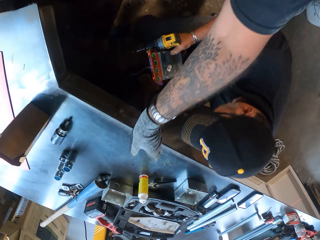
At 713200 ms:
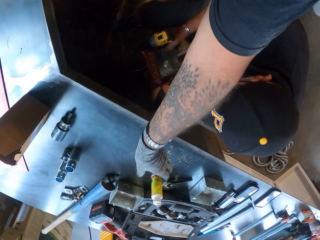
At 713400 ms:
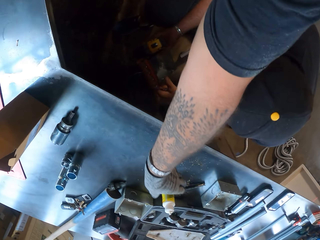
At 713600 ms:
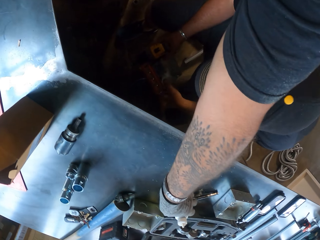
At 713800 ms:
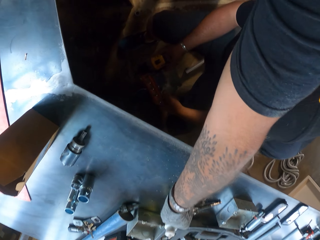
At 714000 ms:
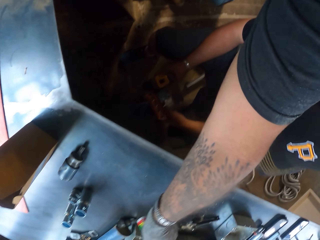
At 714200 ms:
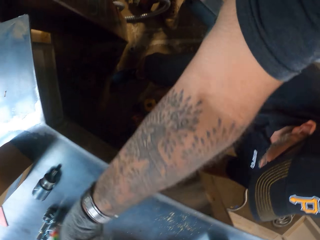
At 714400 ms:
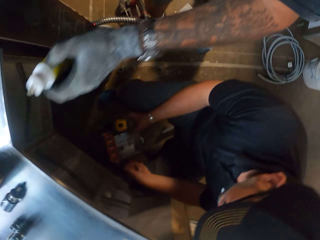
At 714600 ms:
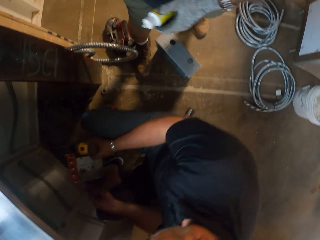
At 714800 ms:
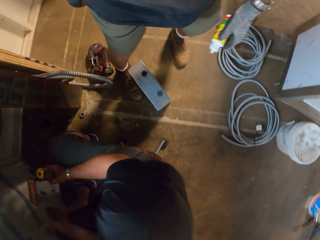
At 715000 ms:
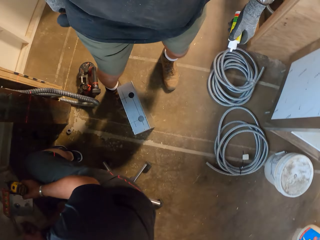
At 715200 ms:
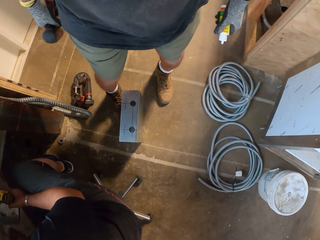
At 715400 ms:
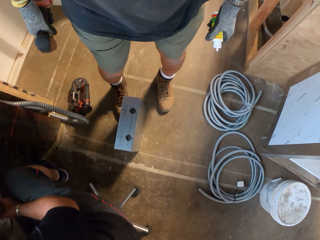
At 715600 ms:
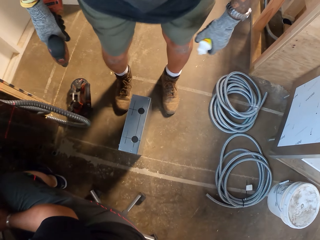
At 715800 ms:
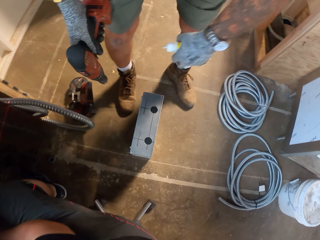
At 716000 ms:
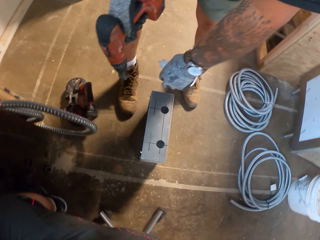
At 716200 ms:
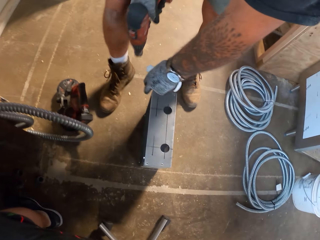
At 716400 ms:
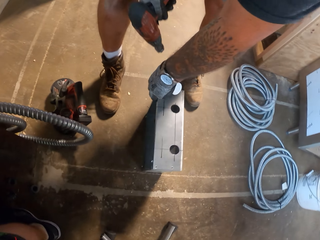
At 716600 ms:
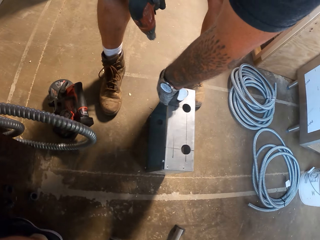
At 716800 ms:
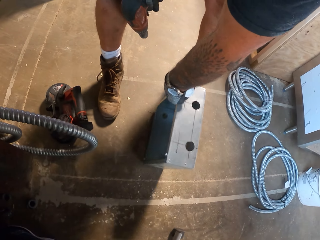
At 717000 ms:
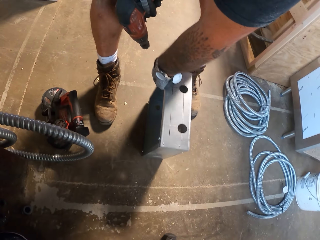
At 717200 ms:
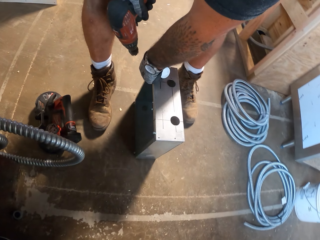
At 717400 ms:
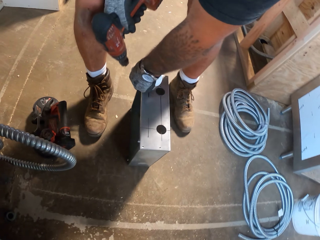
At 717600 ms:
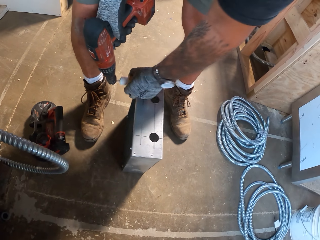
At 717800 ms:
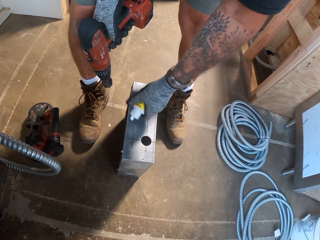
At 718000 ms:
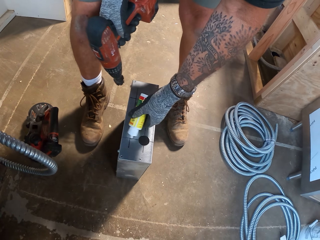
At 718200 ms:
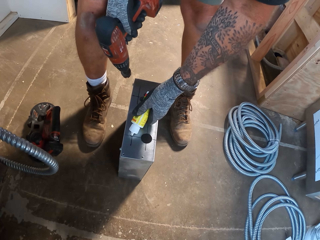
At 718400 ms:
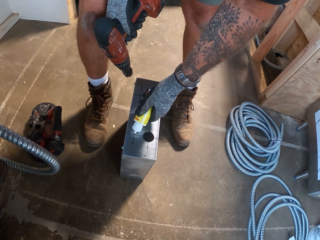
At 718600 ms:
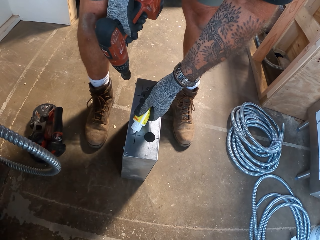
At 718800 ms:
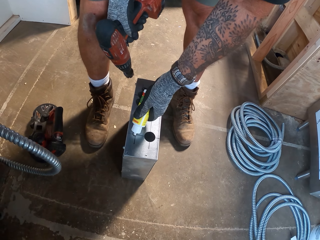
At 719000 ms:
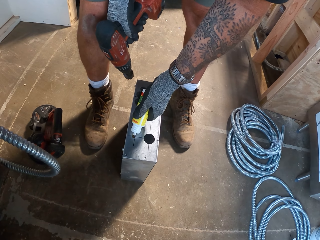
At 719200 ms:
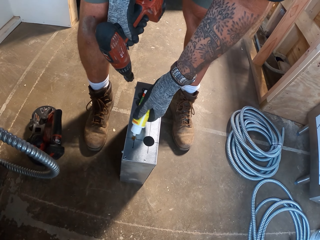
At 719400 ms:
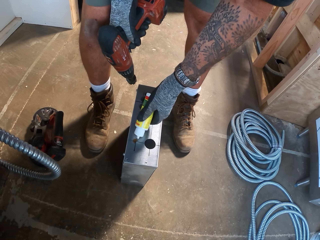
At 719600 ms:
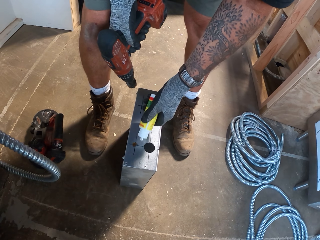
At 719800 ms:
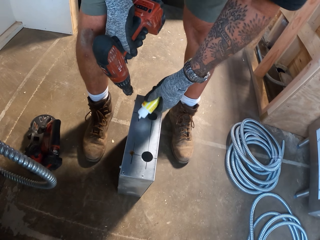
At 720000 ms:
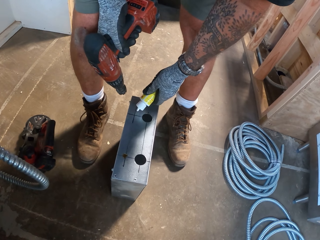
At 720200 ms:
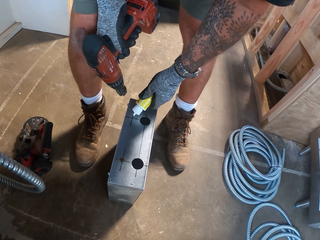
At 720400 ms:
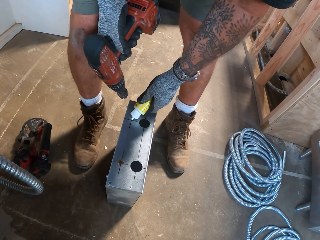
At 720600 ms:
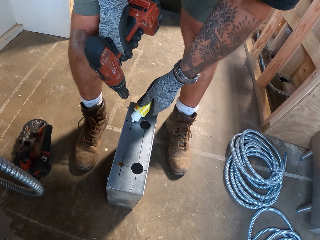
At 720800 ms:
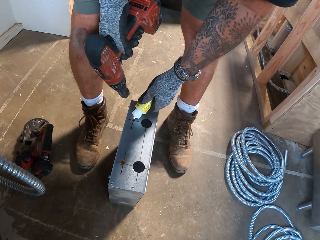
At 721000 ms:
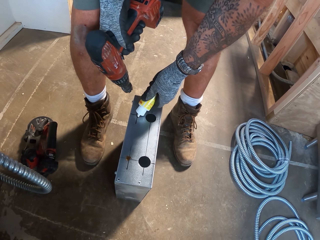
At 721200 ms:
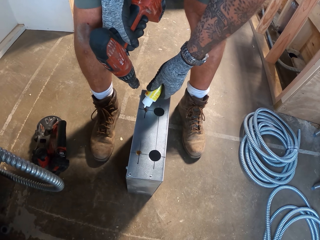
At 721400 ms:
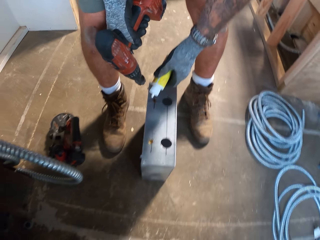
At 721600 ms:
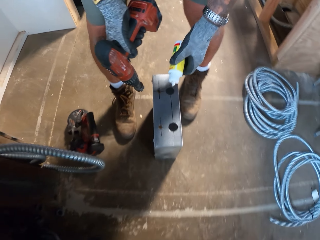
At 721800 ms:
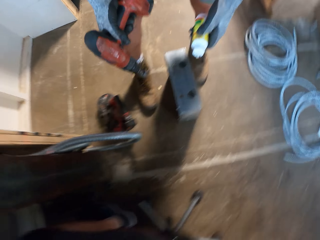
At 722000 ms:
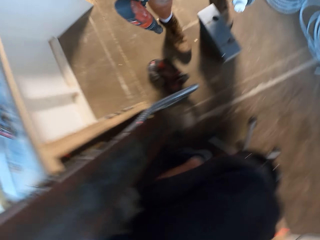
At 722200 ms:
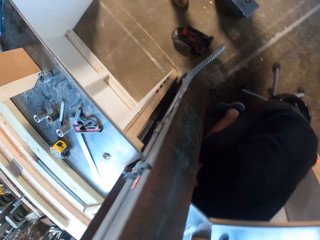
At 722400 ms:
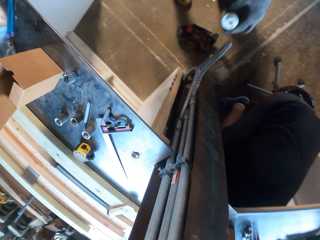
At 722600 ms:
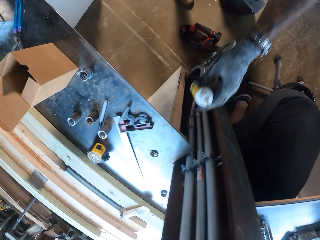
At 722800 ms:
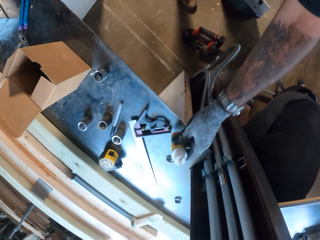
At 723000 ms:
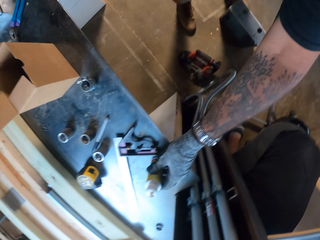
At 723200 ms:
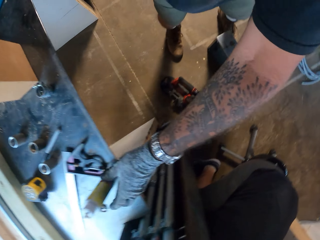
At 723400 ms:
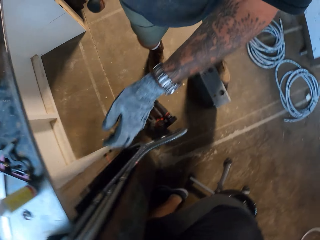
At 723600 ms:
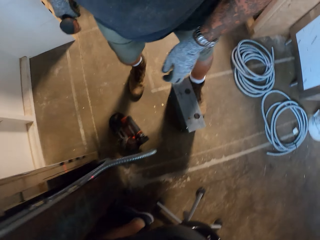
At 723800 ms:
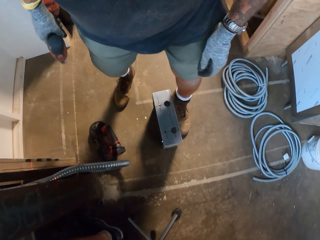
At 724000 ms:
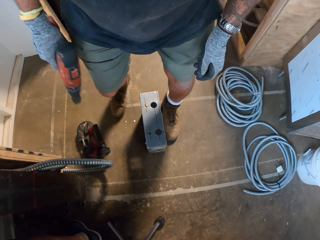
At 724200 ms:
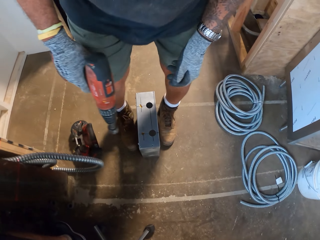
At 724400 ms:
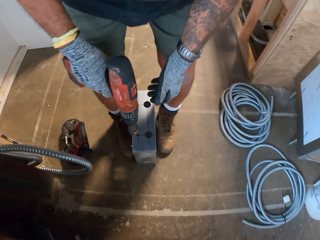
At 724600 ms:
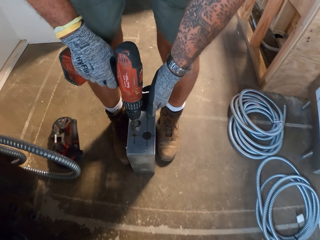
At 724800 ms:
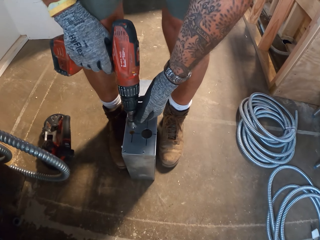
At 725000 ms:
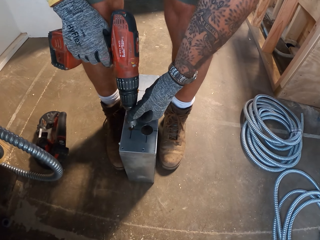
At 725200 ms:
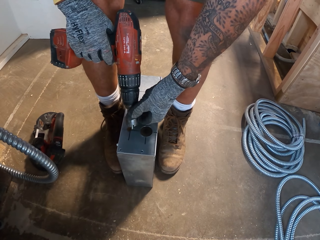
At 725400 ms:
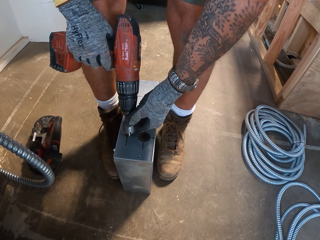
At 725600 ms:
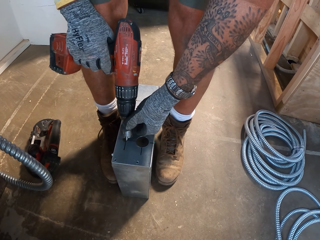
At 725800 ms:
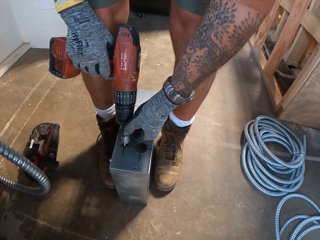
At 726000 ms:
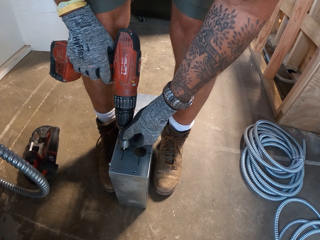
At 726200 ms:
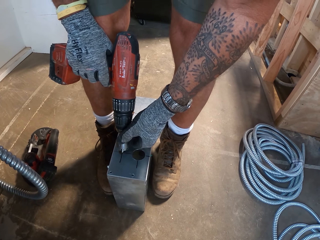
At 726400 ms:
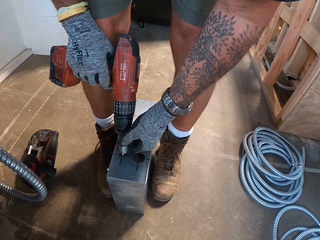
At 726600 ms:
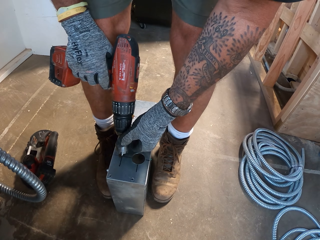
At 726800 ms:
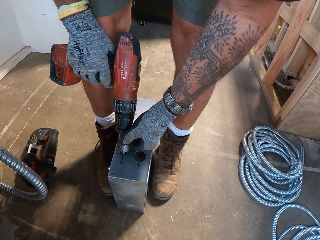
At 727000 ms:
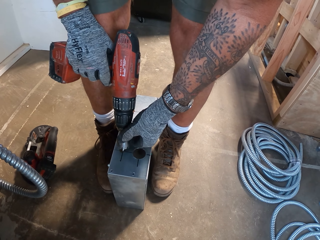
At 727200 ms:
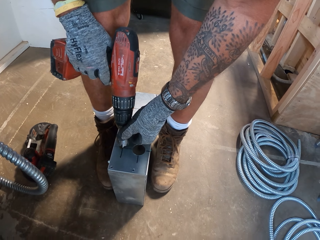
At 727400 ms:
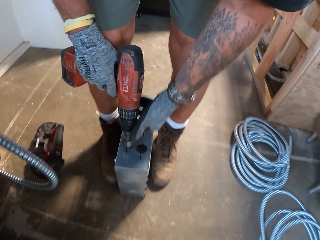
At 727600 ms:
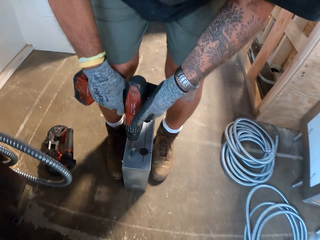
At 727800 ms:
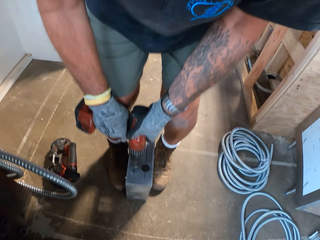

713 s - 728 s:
The camera wearer picks up a bottle on the metal box. They bend. They move the metal box. They pour the liquid on the metal box. They place the bottle on the table. They drill on the metal box with the cordless drill.

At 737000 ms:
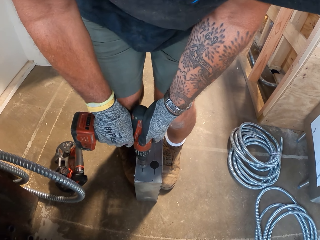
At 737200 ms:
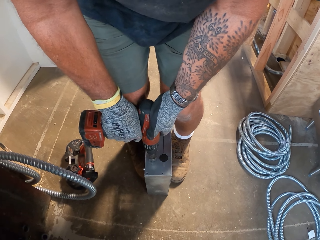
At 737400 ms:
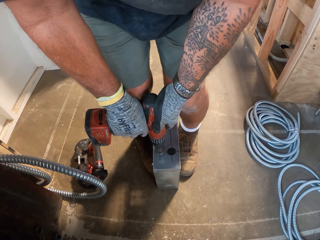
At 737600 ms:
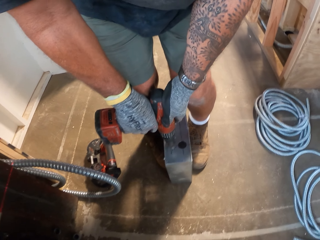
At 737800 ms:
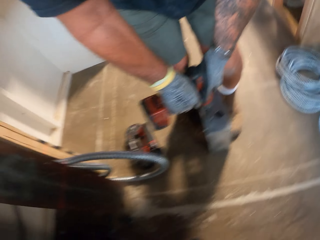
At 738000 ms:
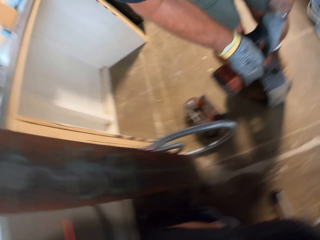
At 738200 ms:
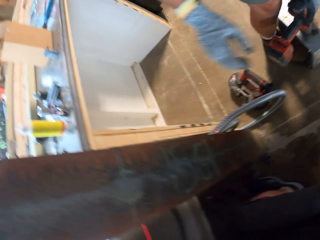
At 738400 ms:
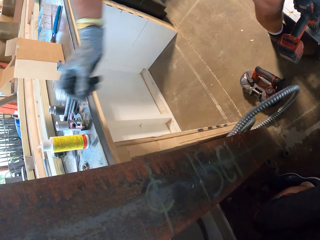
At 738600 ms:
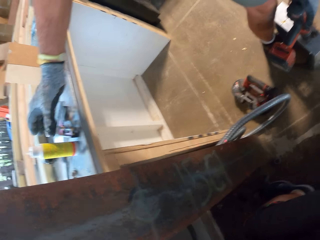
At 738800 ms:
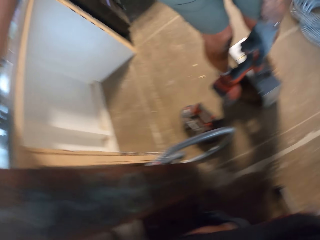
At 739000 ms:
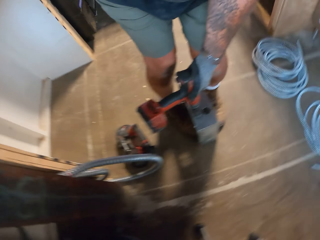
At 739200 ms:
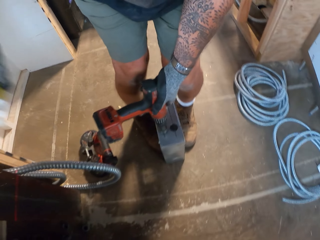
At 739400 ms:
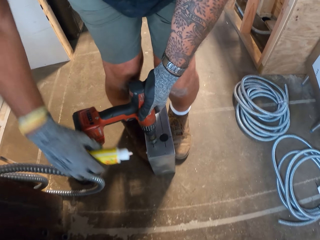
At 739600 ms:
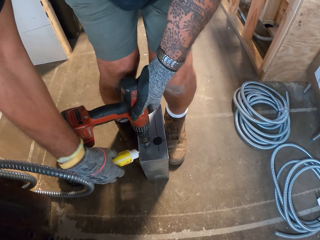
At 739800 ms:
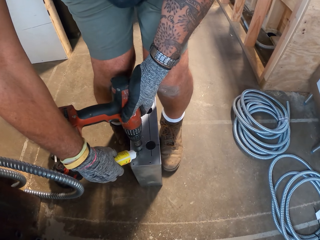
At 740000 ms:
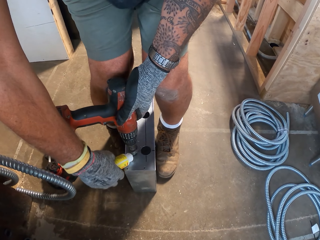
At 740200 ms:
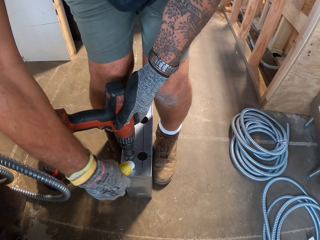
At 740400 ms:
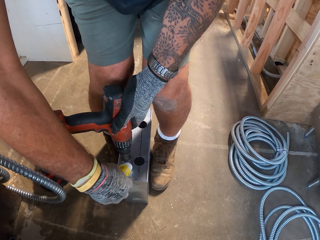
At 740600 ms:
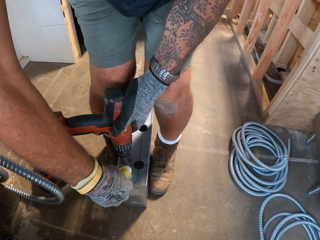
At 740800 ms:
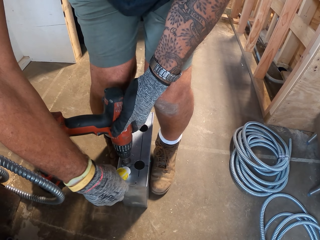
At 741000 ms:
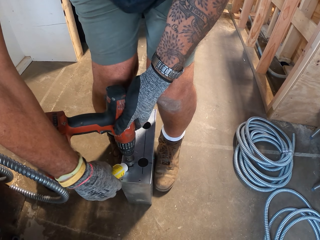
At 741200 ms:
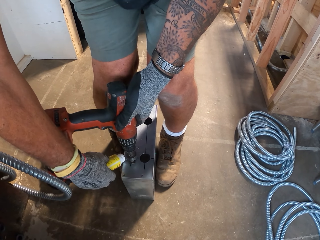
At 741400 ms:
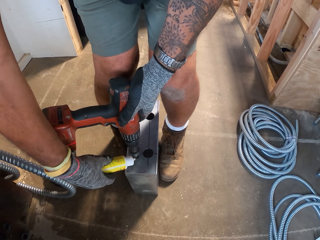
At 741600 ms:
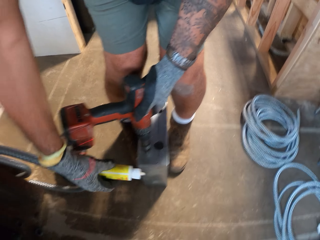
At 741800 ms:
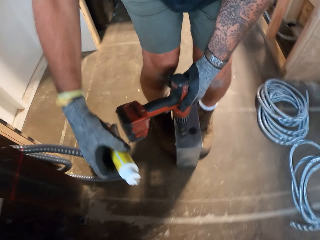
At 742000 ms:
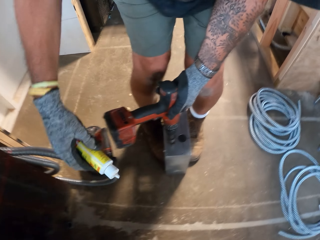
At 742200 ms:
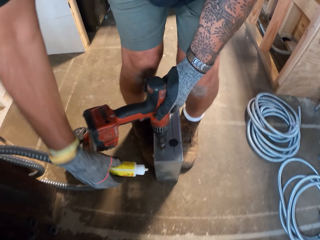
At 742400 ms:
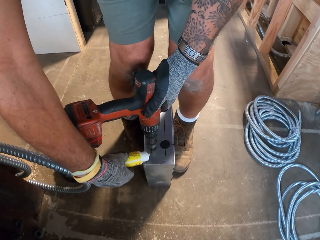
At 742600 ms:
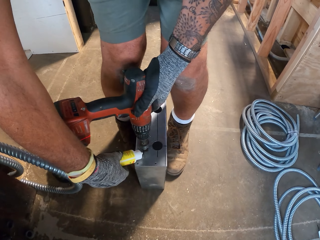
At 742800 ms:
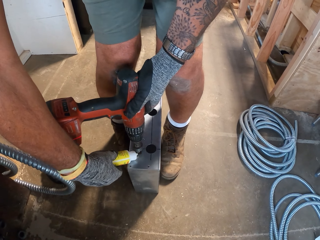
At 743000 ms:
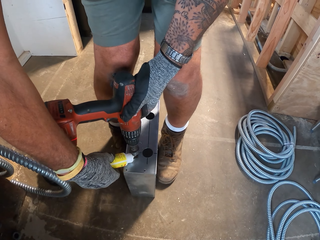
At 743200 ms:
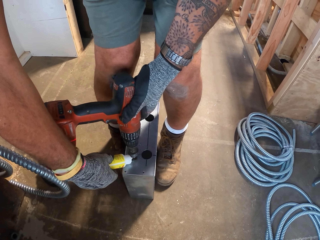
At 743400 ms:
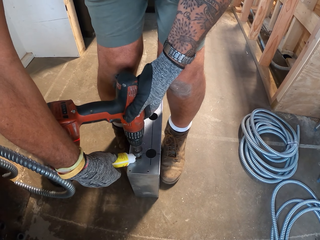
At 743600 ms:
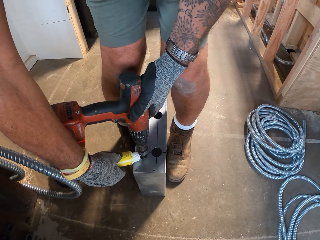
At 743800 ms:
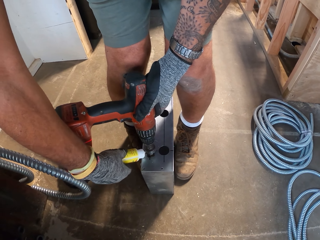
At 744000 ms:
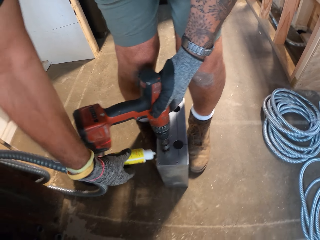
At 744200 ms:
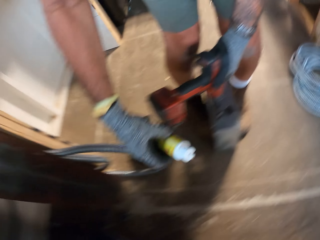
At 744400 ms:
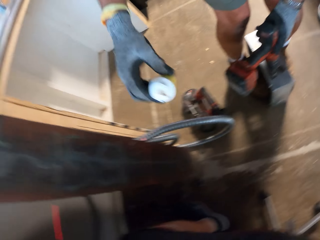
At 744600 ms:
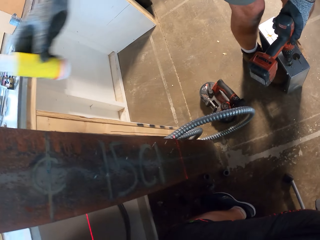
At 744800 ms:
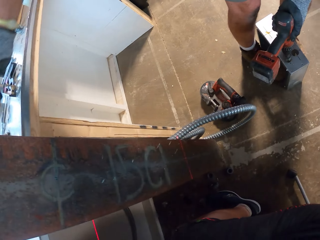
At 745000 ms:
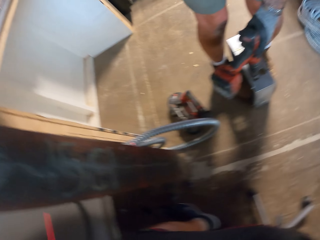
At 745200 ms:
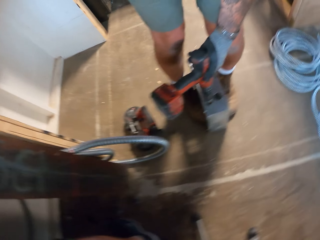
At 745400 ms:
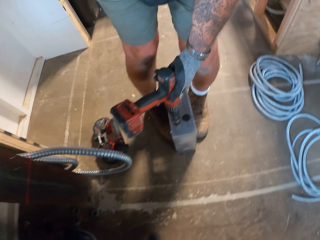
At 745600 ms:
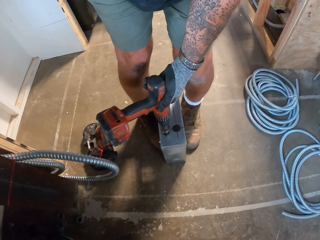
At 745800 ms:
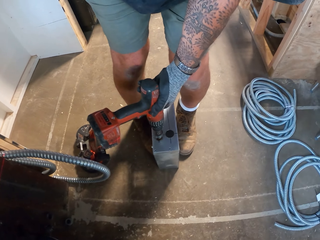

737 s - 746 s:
The camera wearer picks up the bottle. They pour the liquid on the metal box. They put the bottle on the table.
